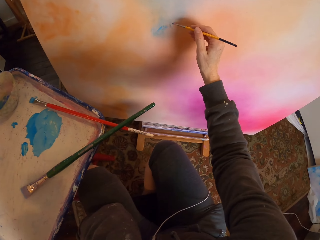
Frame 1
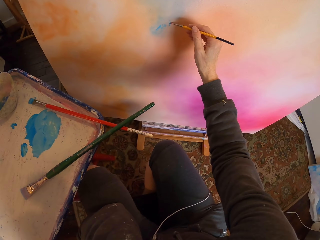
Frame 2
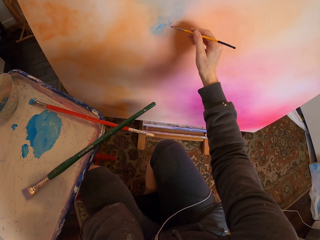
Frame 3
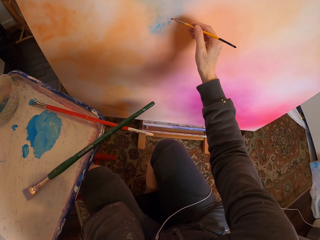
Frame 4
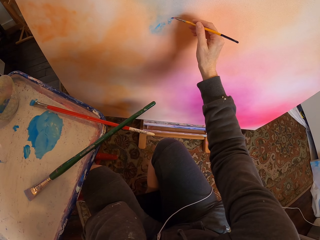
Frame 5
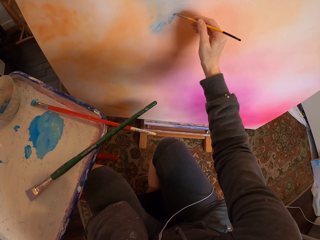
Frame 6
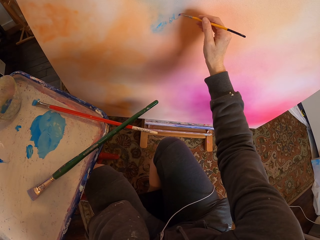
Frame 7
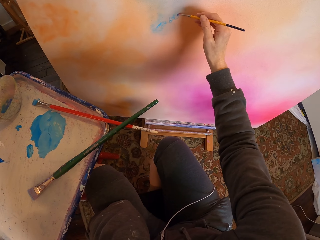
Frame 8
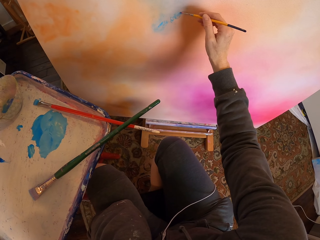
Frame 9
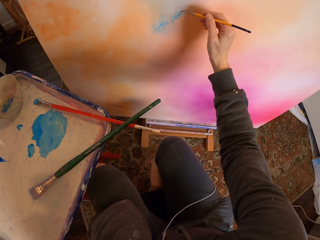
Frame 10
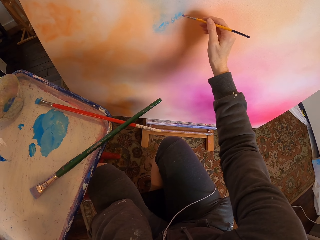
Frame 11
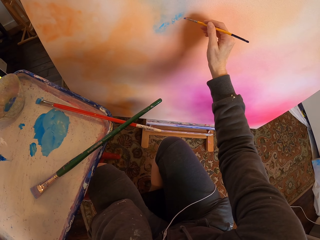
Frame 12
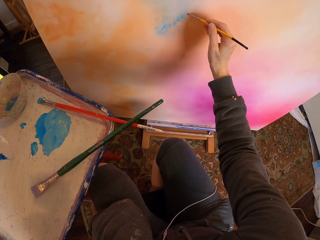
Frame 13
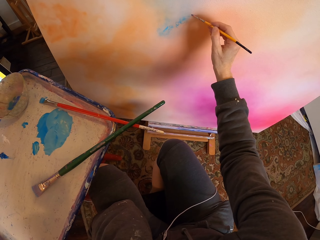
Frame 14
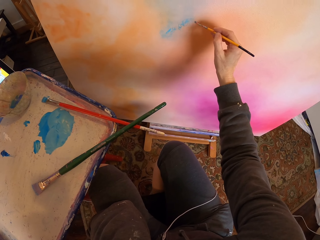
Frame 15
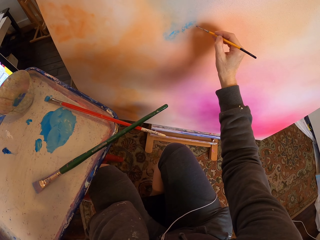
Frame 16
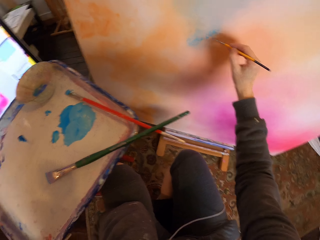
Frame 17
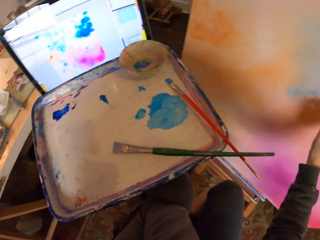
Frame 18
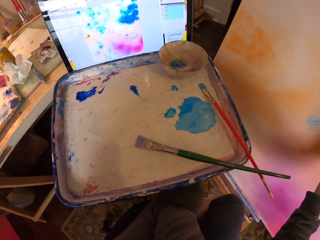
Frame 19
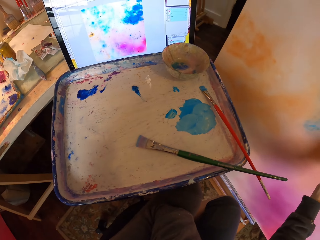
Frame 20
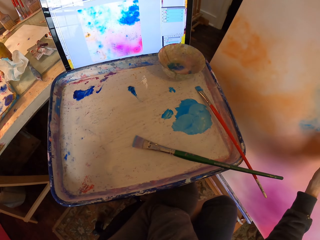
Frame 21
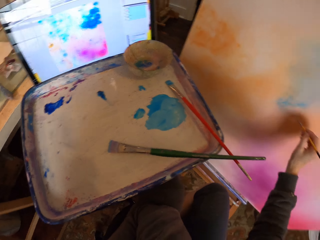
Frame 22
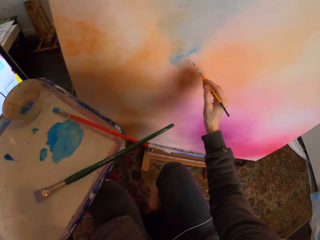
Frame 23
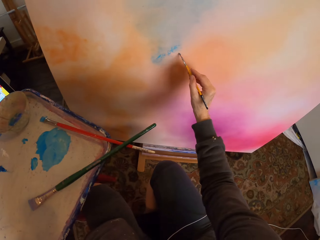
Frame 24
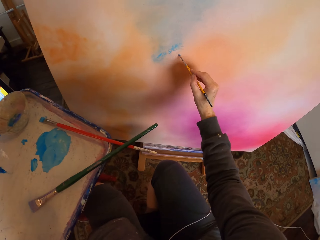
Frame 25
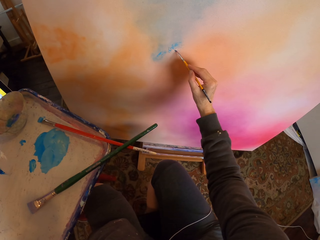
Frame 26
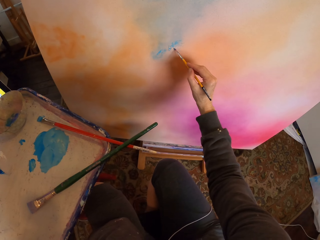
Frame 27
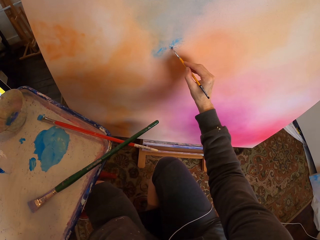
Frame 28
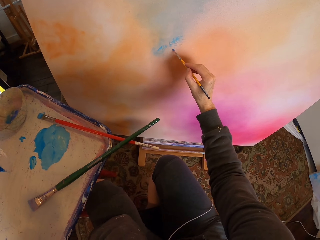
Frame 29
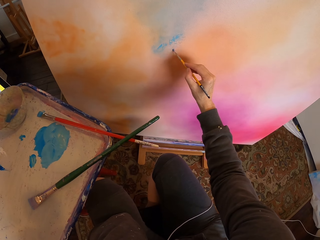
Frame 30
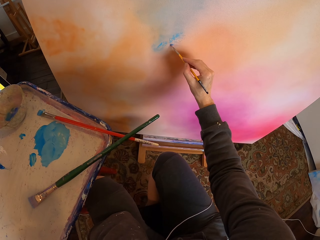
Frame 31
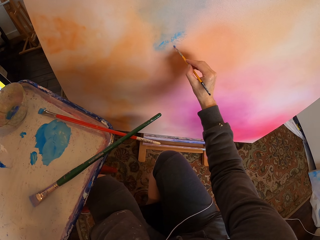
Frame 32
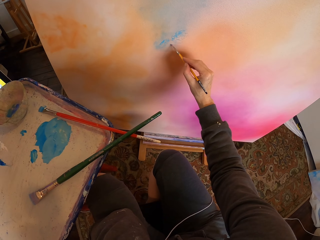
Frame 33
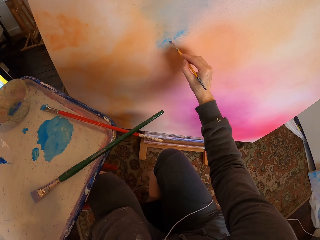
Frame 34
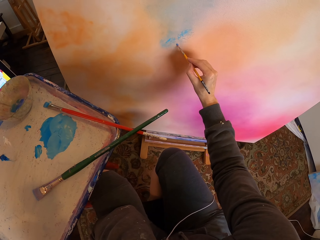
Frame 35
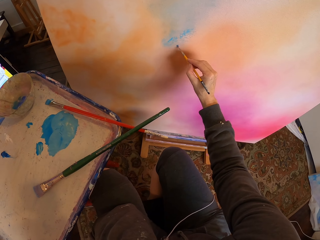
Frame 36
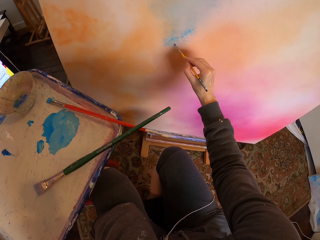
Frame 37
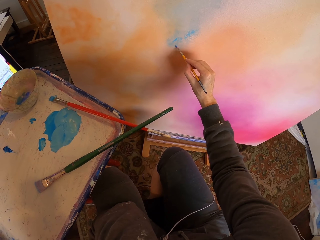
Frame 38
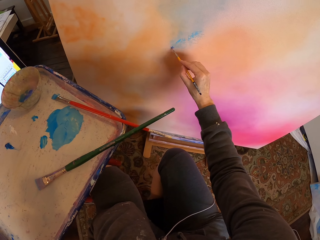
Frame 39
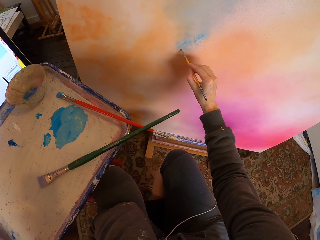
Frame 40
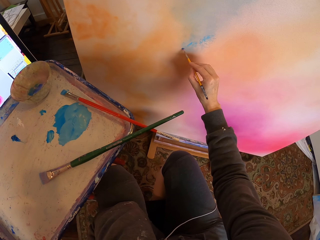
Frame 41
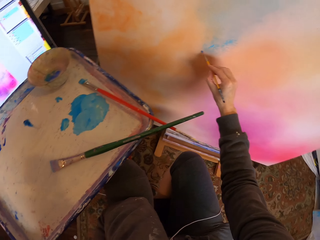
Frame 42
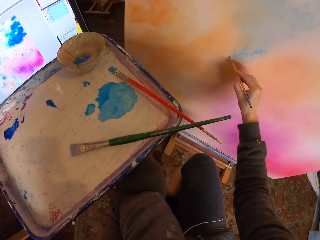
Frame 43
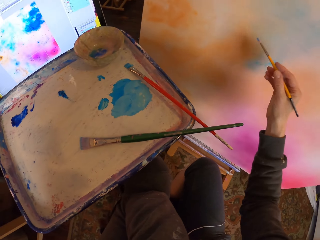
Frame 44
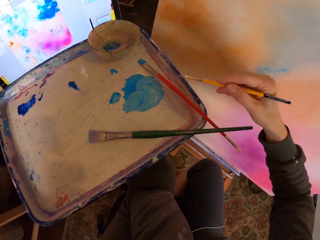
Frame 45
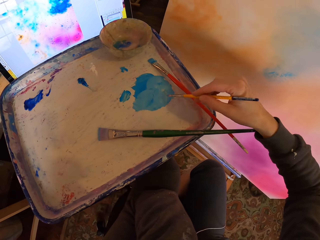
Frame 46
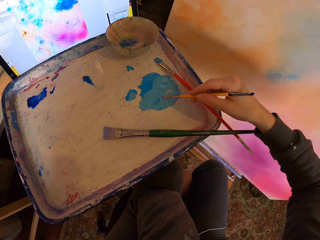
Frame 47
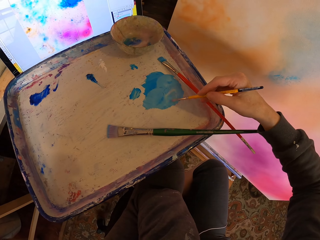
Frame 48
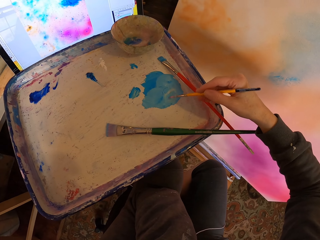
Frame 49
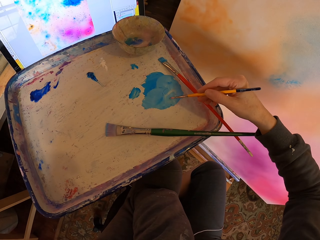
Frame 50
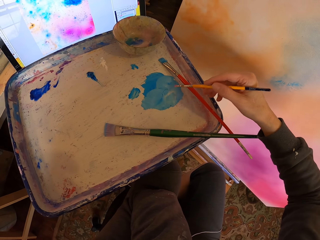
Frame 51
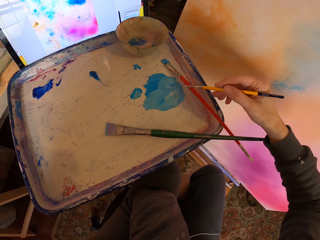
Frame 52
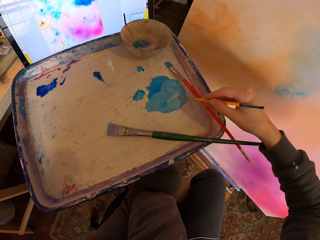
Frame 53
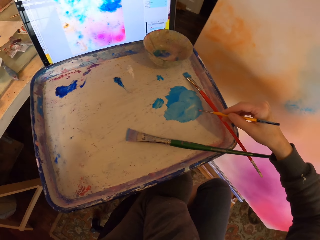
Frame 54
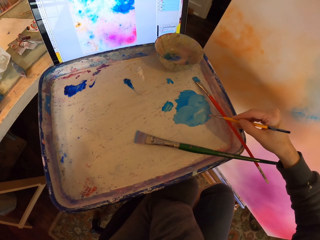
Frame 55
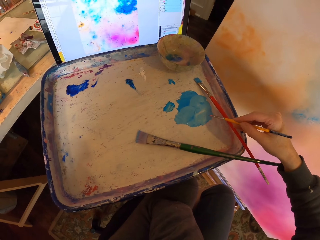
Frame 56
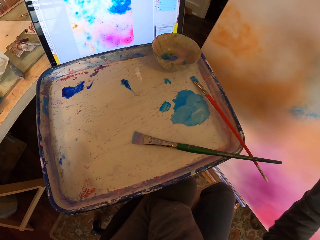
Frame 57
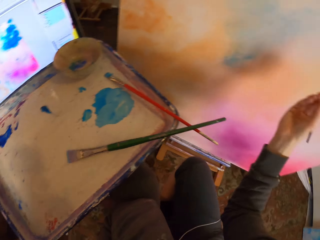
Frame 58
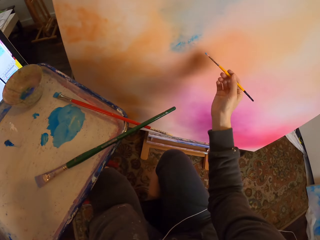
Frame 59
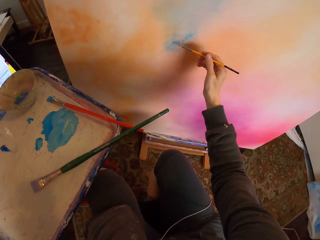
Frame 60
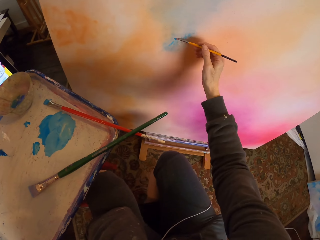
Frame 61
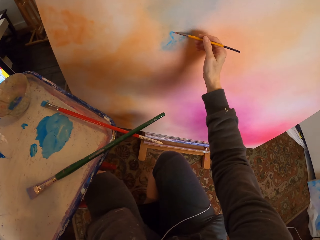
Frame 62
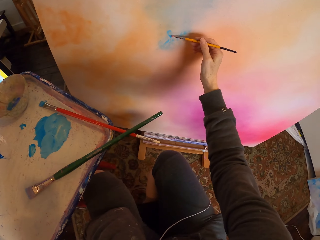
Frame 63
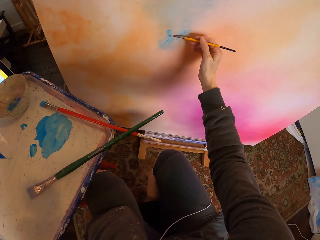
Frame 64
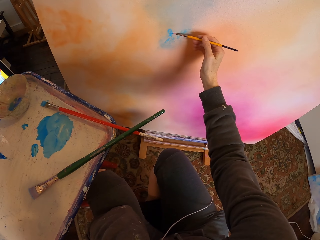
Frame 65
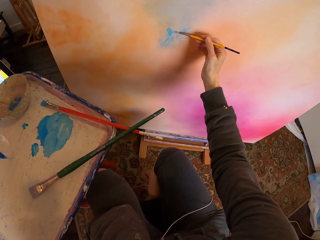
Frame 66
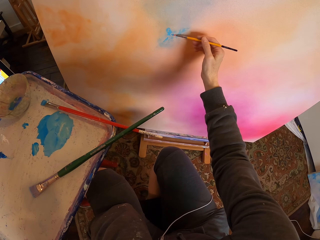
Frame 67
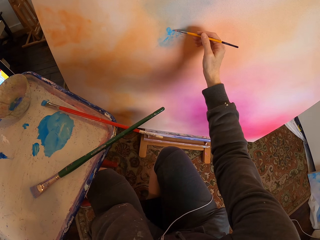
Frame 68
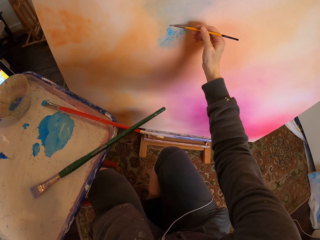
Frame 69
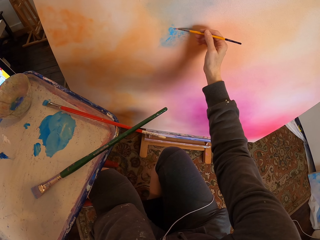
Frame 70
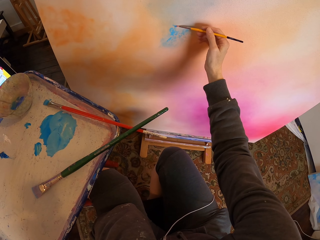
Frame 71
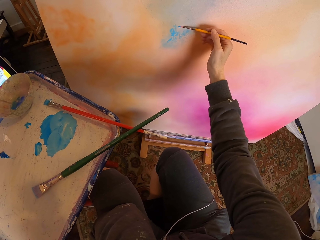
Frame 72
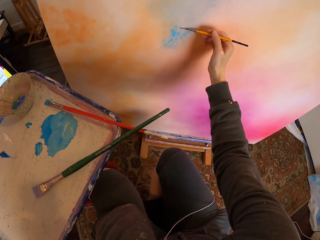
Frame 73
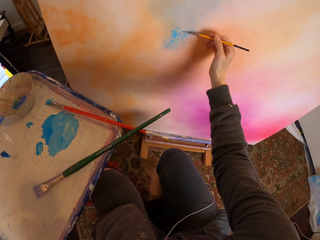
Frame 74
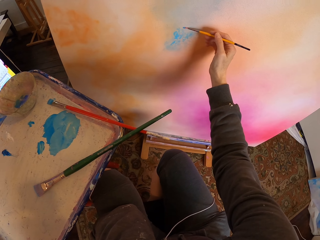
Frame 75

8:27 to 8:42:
The camera wearer paints the board with the paintbrush as she copies from the screen. She scoops paint on the paint tray with the paintbrush. She paints the board with the paintbrush as she copies from the screen.

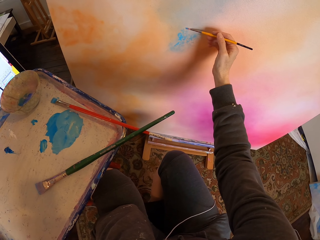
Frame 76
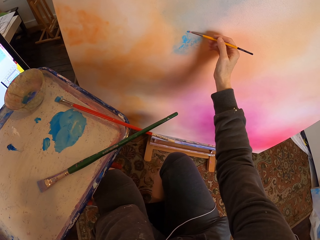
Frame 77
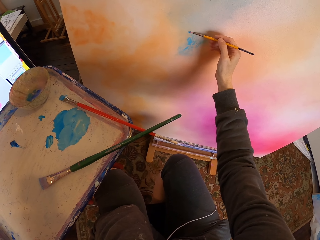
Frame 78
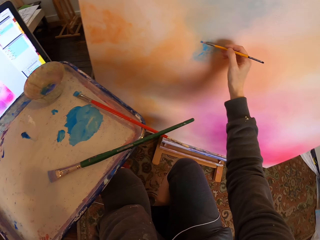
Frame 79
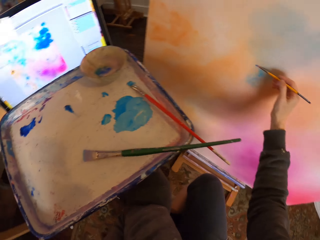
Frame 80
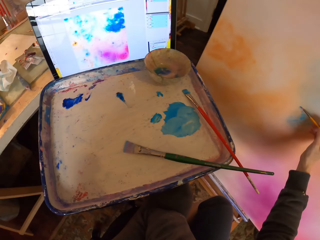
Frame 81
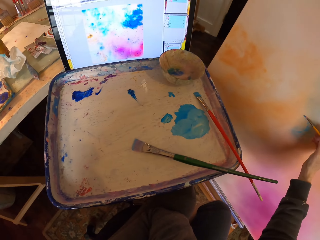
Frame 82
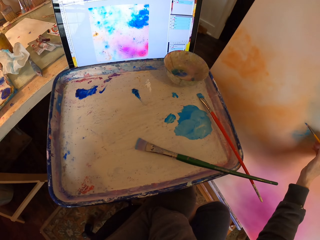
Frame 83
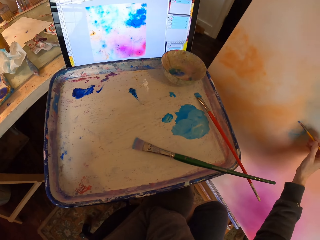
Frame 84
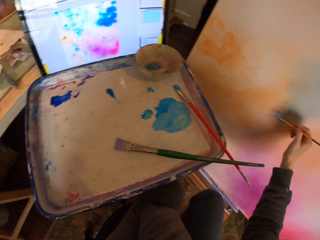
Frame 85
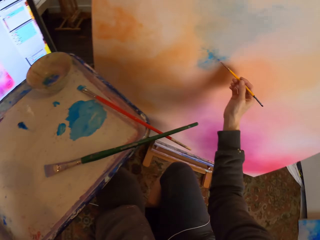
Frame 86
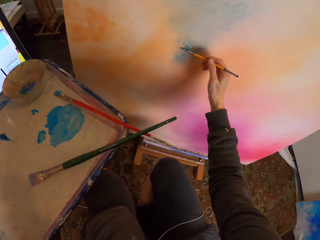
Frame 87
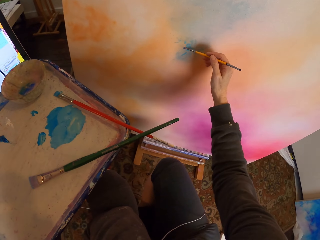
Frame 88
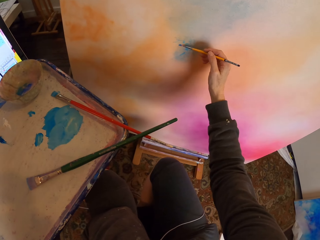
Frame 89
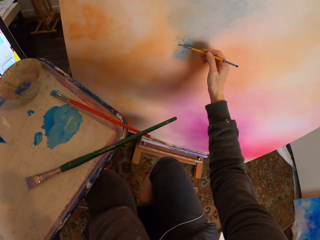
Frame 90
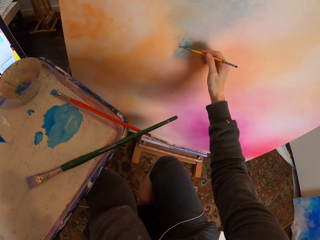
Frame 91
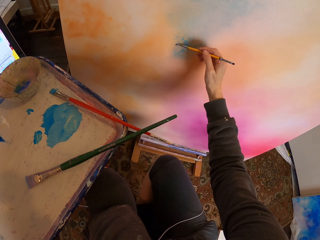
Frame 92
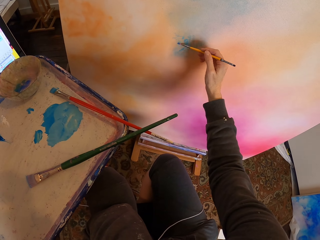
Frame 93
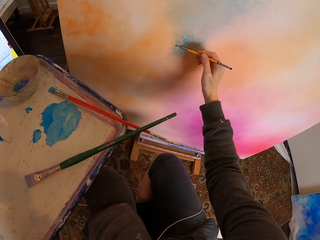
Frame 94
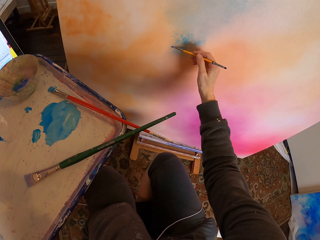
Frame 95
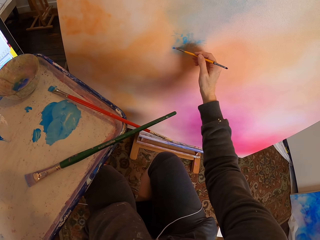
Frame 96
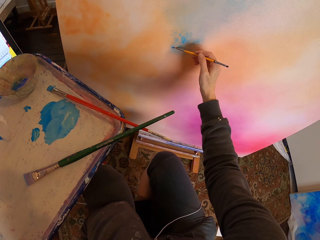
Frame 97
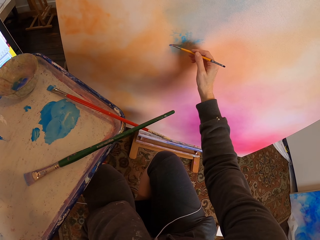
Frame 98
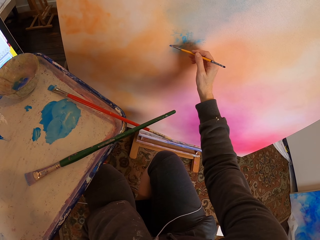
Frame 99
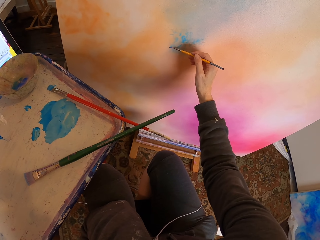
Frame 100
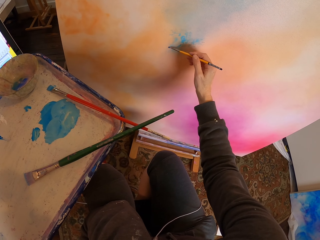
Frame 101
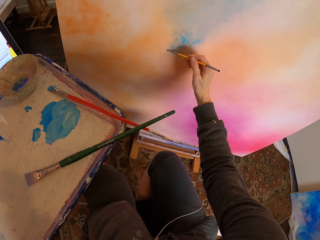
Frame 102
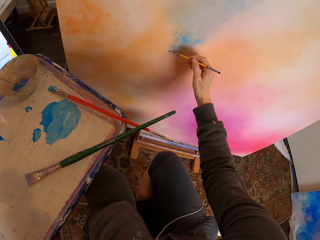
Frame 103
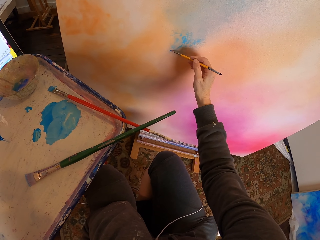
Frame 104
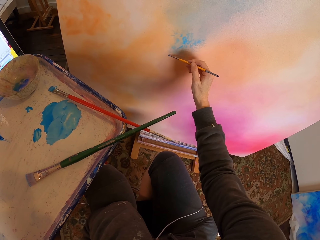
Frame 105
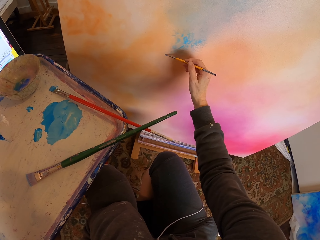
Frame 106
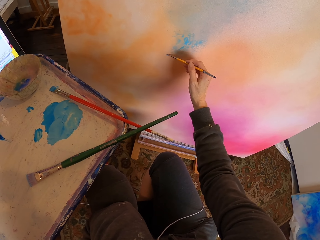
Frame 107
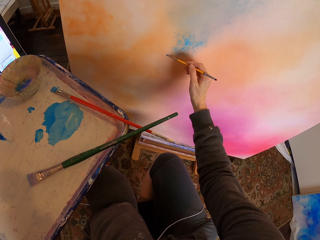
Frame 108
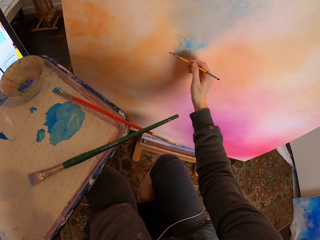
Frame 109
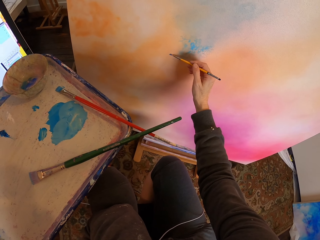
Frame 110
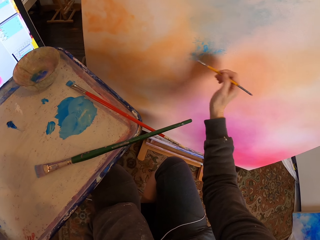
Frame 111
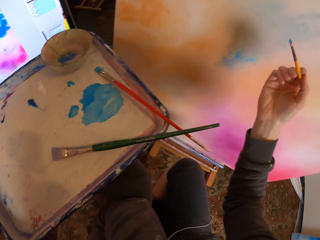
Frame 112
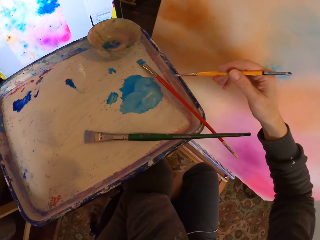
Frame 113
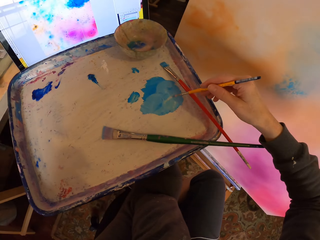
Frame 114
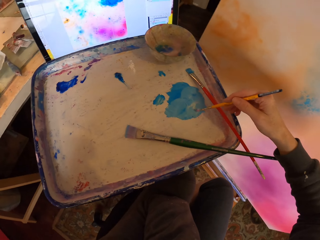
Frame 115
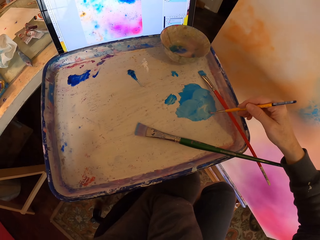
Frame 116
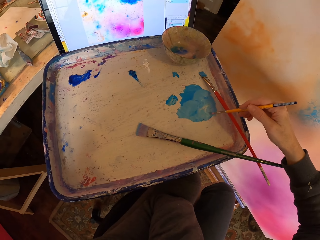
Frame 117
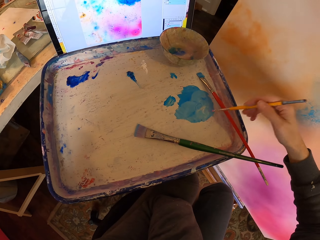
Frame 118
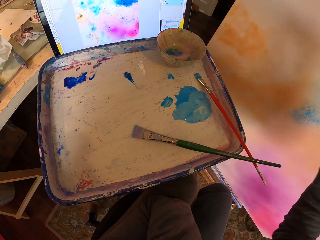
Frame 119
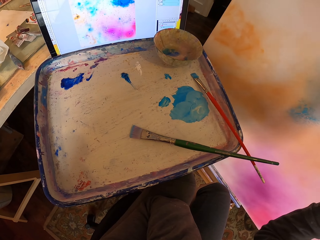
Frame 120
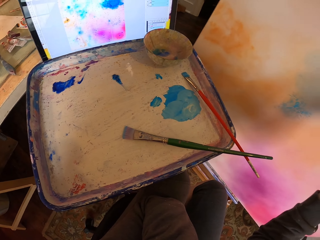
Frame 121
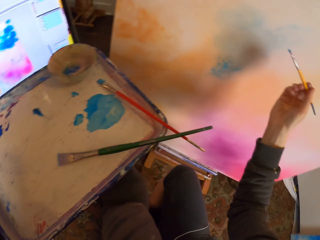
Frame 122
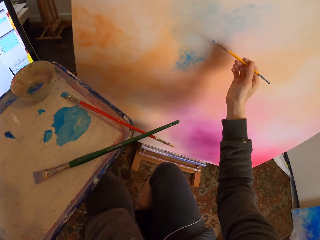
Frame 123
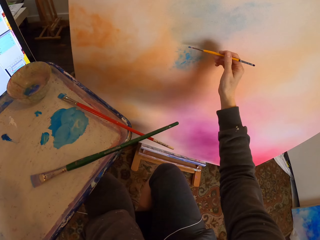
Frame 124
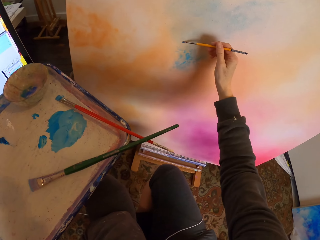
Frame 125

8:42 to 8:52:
The camera wearer scoops paint on the paint tray with the paintbrush. She paints the board with the paintbrush as she copies from the screen.
